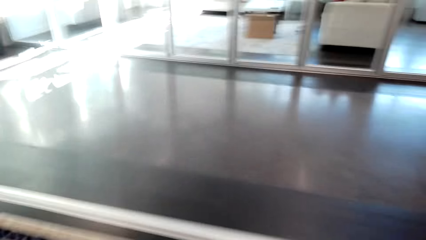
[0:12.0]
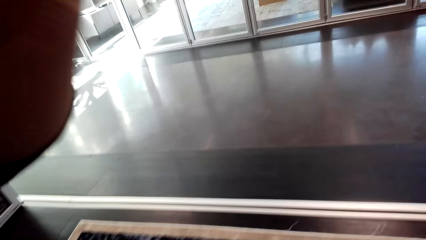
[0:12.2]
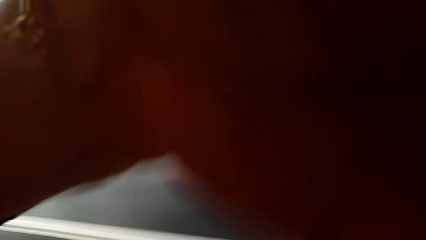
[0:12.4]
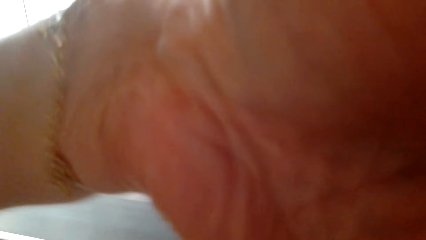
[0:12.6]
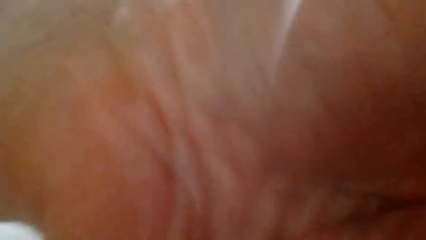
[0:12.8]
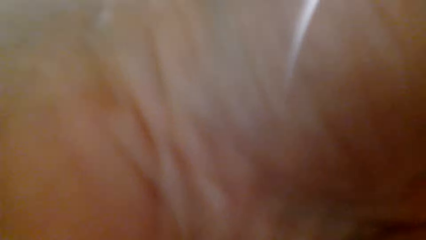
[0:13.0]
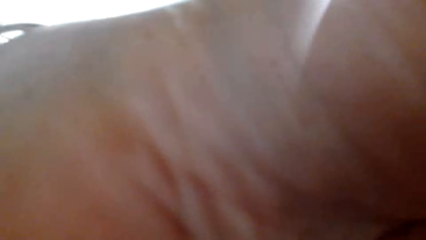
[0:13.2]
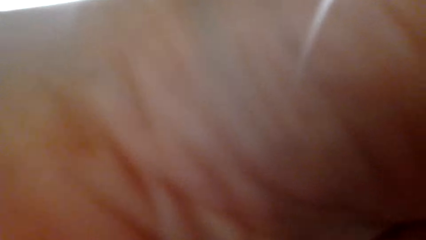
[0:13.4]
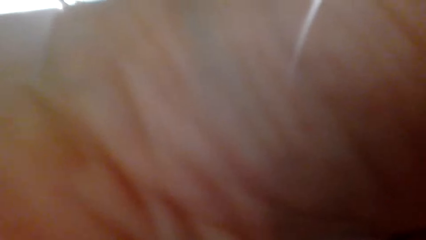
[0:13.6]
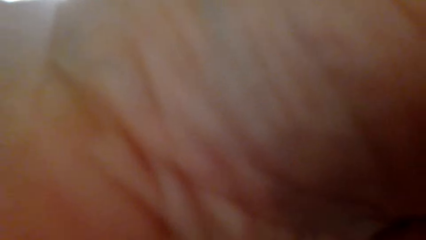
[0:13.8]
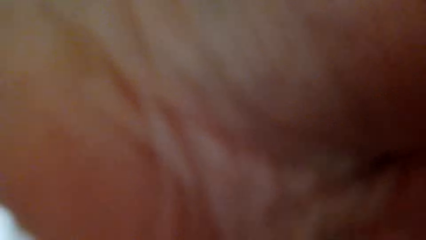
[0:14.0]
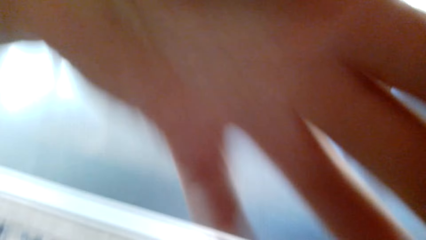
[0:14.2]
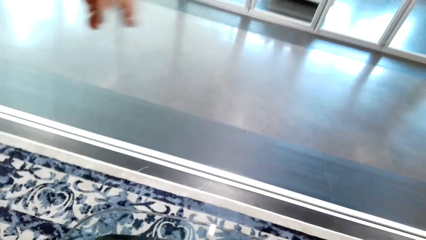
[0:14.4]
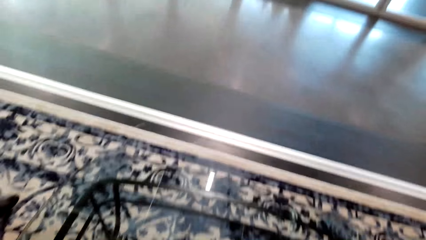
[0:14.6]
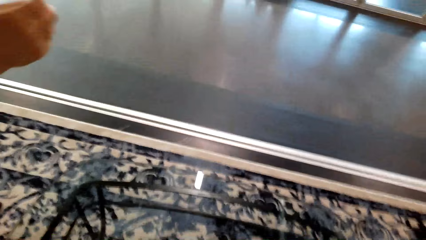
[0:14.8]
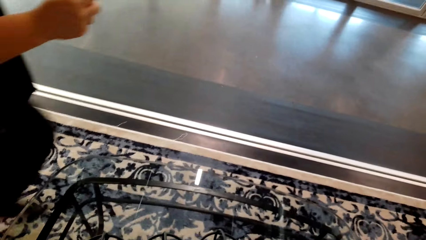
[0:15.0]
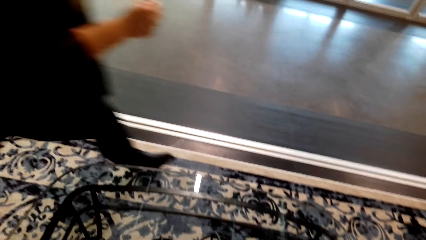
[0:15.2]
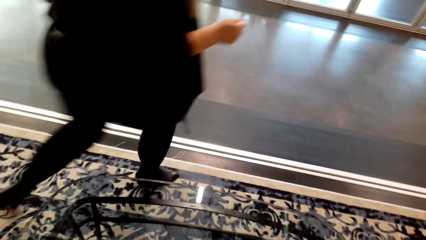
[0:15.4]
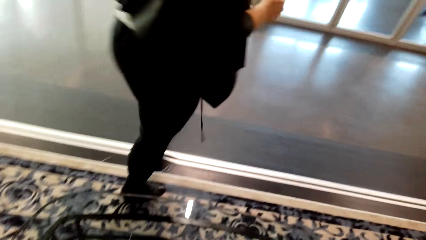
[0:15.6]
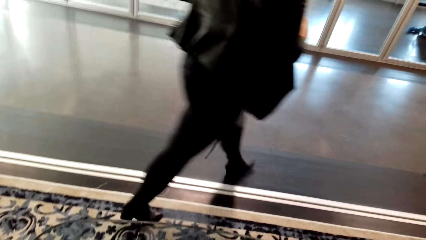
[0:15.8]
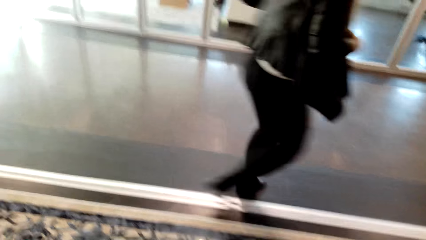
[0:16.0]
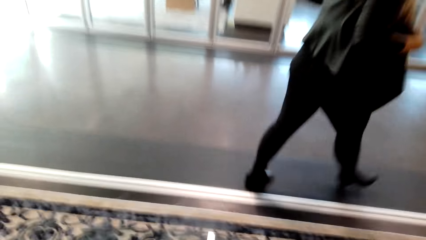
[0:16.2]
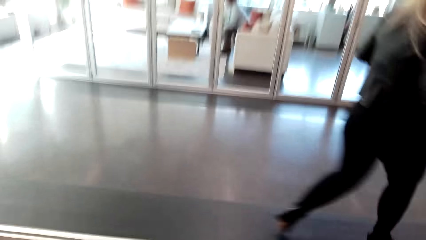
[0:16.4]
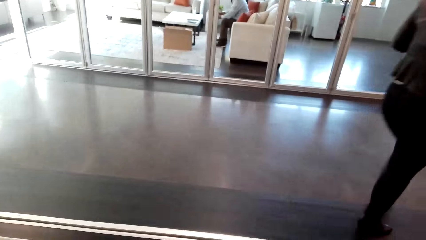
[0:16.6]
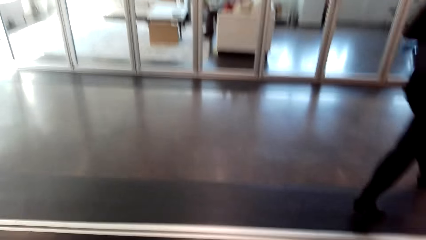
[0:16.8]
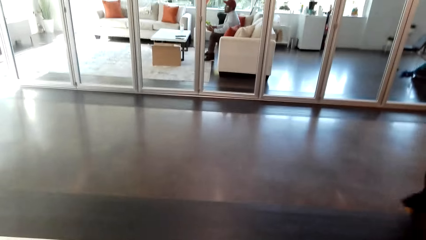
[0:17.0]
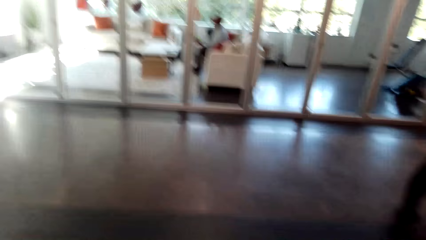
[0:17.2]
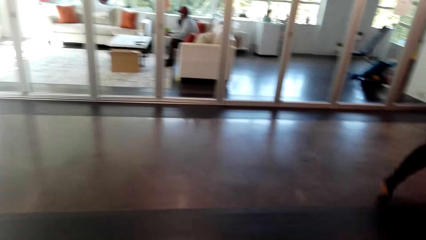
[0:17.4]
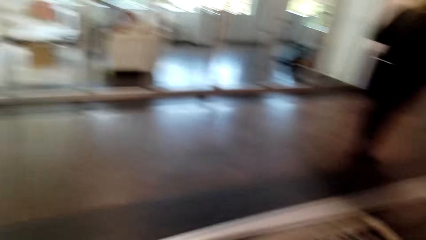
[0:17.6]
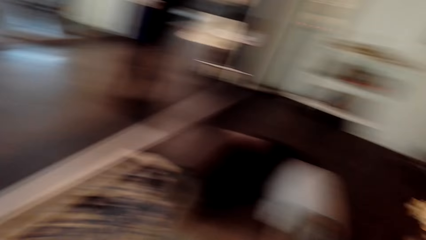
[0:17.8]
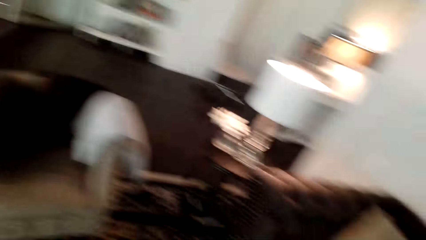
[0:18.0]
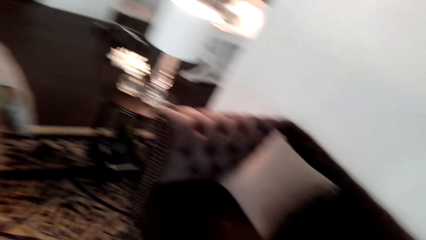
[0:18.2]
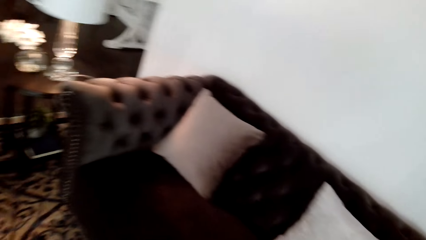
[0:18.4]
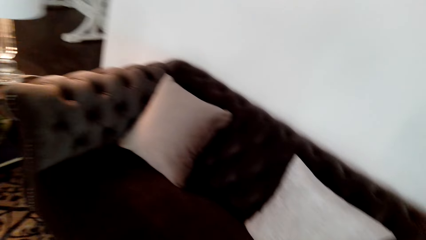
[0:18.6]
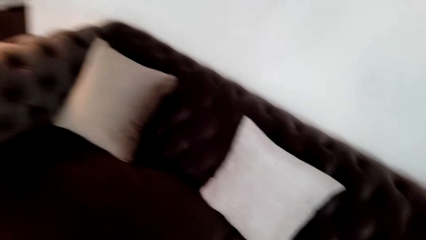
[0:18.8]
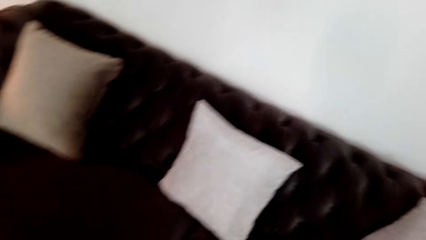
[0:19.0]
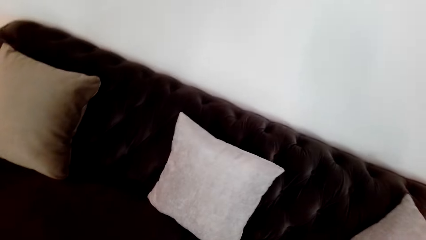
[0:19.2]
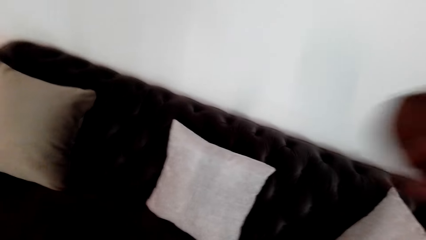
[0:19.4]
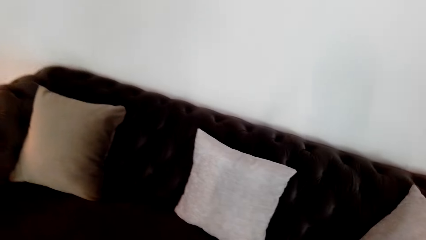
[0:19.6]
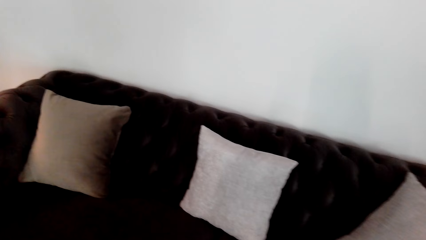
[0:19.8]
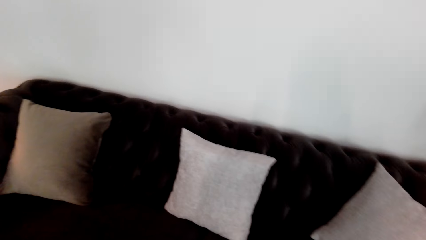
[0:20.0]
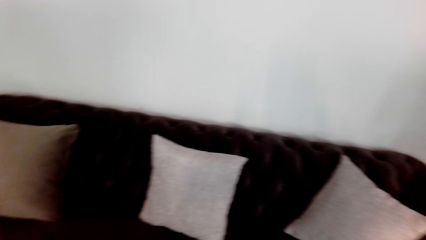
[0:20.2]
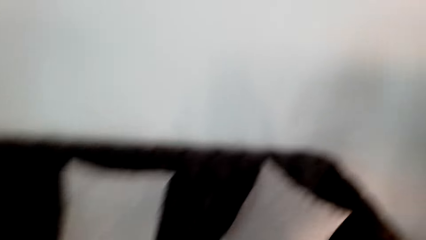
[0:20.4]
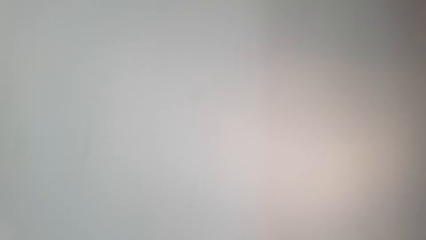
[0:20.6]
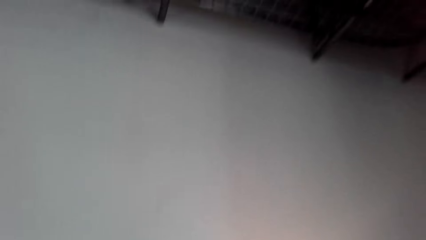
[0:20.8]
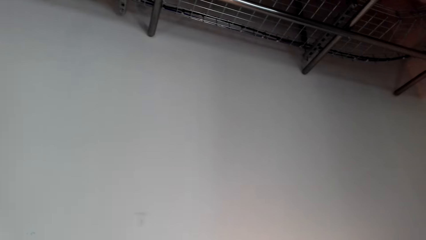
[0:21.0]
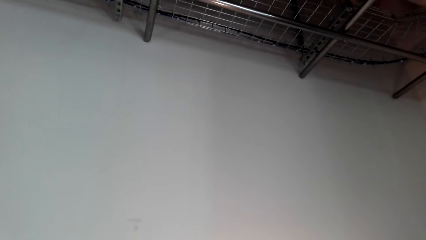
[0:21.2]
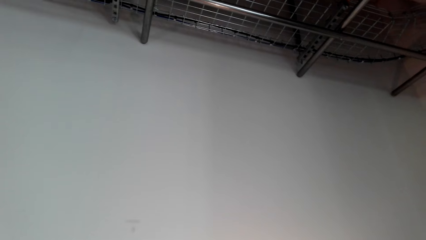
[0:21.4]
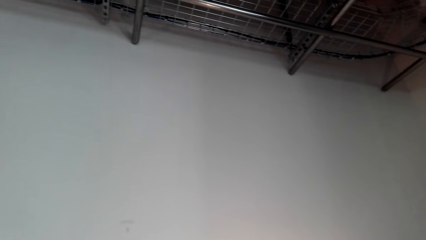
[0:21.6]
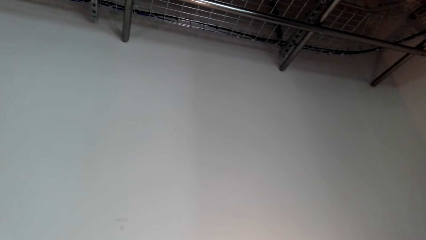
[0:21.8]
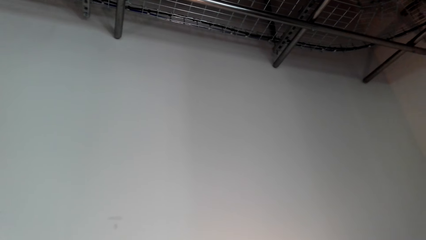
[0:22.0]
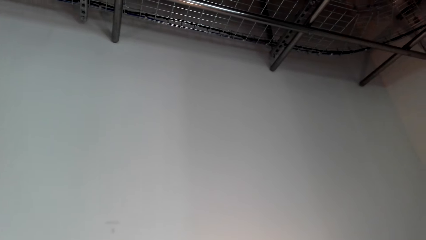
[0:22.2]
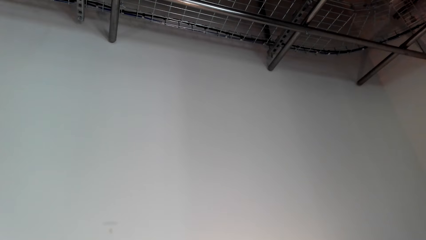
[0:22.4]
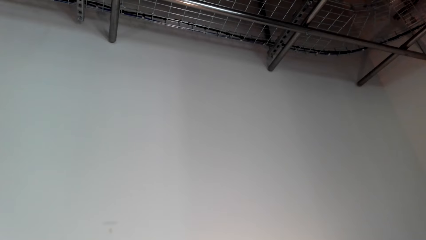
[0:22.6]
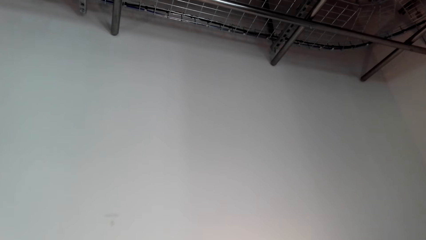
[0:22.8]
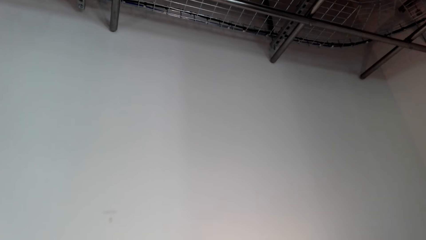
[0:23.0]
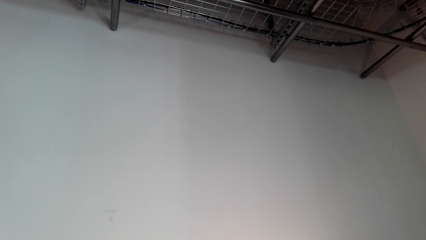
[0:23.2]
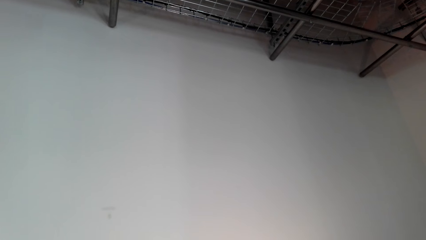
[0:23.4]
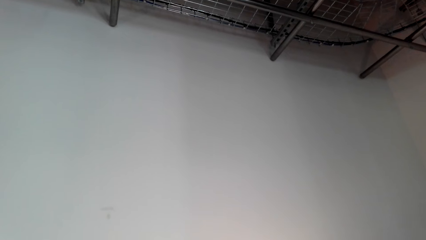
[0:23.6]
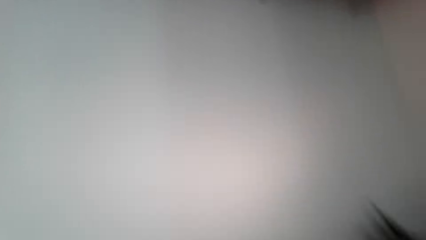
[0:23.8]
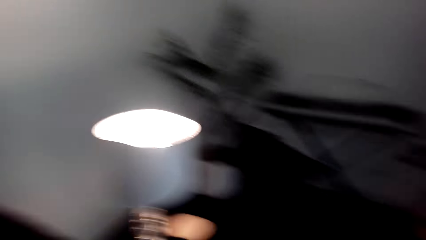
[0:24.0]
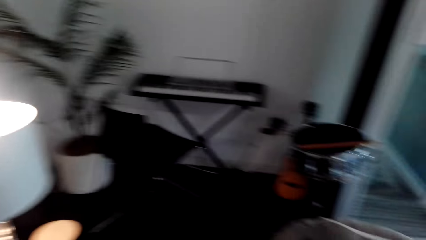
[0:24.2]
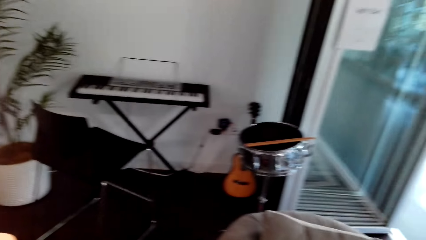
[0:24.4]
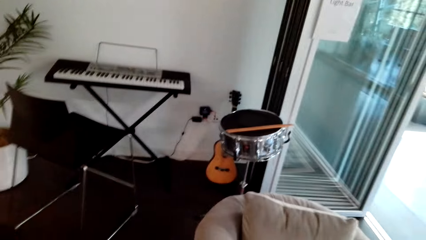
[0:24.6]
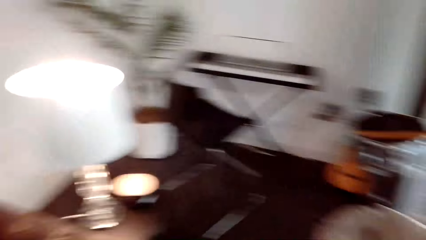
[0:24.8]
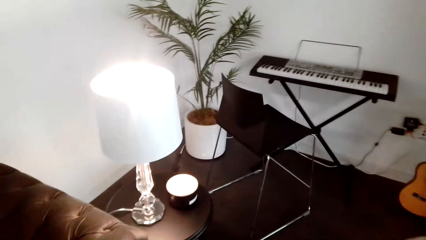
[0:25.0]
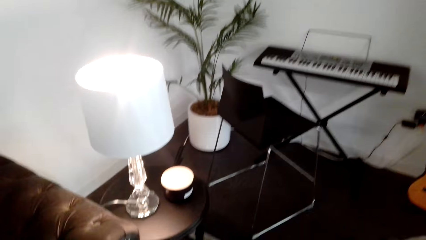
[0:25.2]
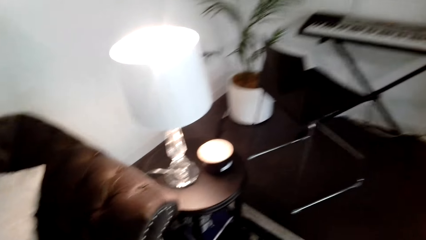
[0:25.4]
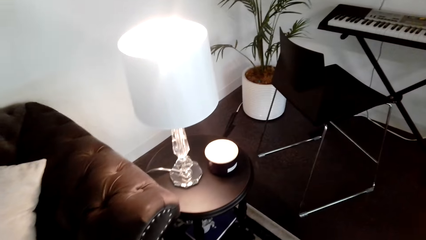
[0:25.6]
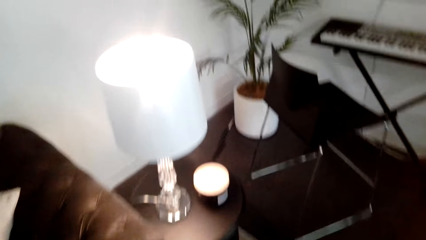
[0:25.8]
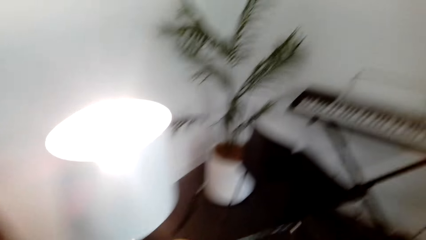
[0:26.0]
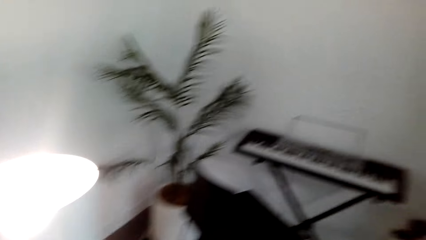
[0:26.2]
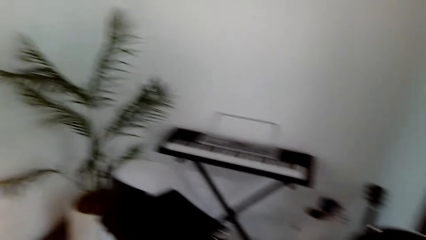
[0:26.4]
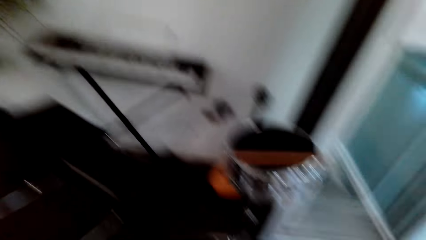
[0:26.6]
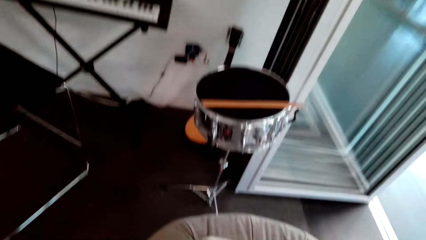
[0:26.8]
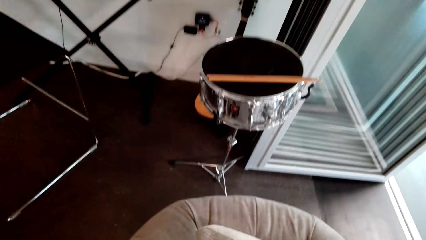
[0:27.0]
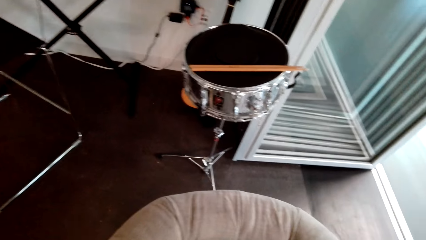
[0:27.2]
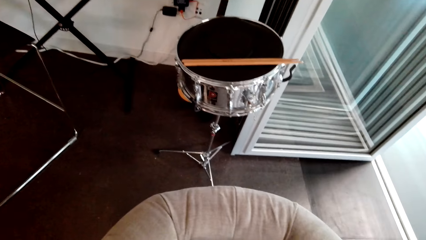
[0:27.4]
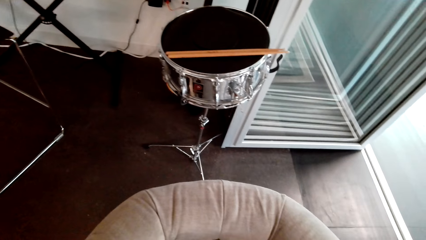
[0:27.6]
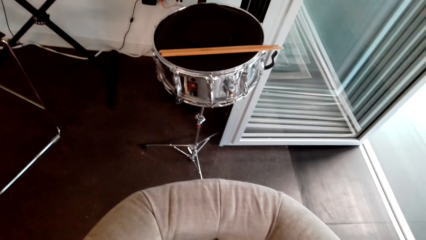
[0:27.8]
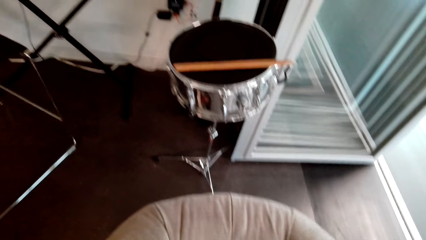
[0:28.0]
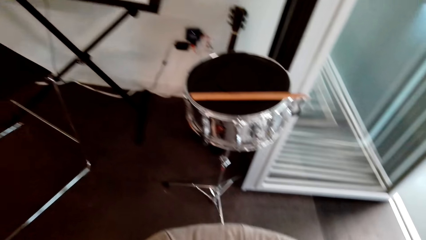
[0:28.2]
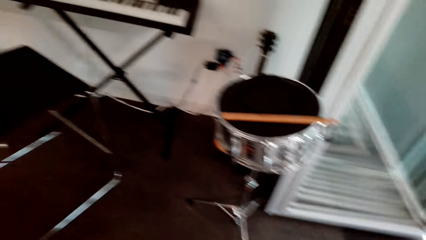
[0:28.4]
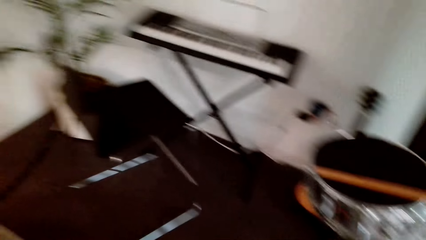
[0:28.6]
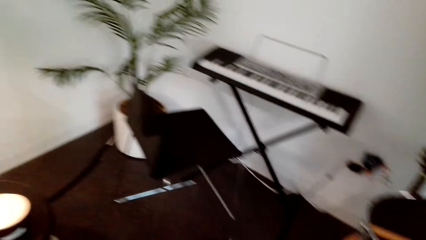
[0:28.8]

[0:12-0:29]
The camera wearer adjusts a camera. A lady walks in the house. The camera wearer fixes the camera. A man sits on the sofa. The camera wearer looks around. They look around.
